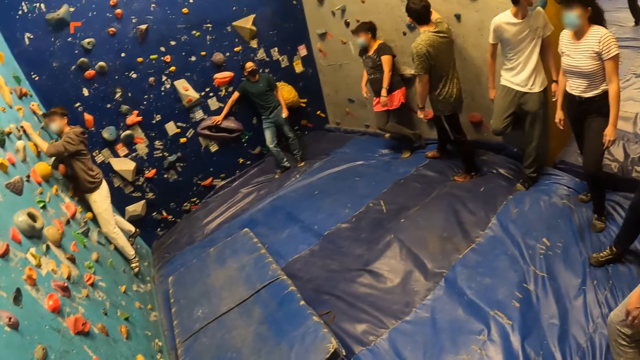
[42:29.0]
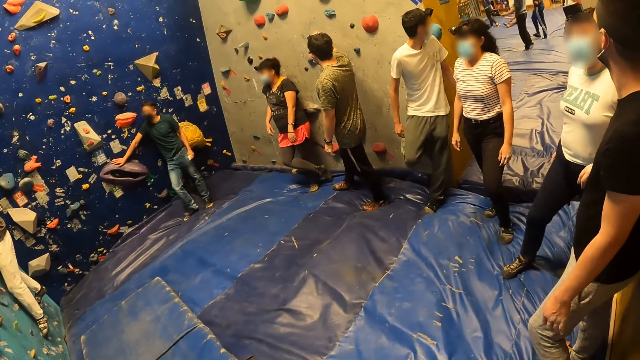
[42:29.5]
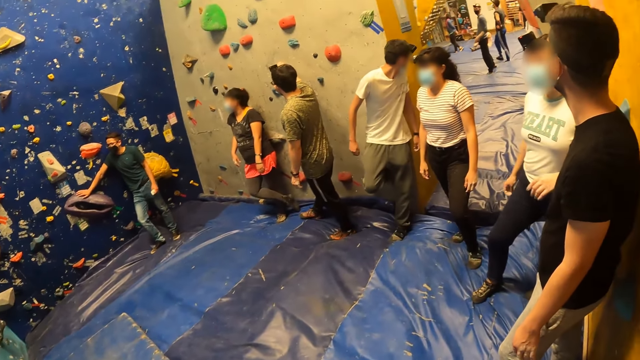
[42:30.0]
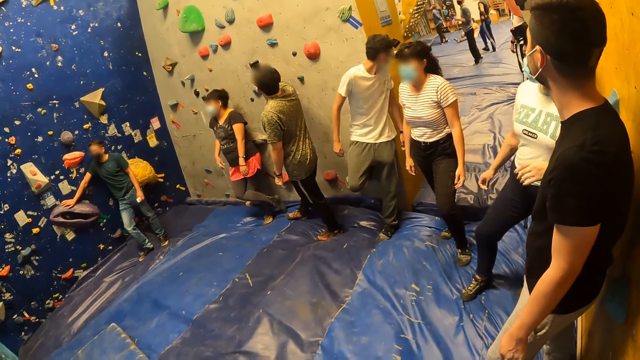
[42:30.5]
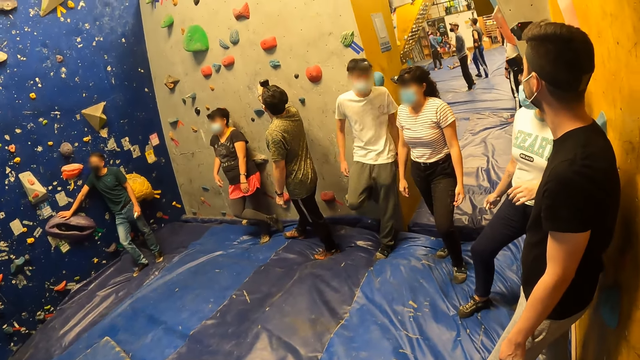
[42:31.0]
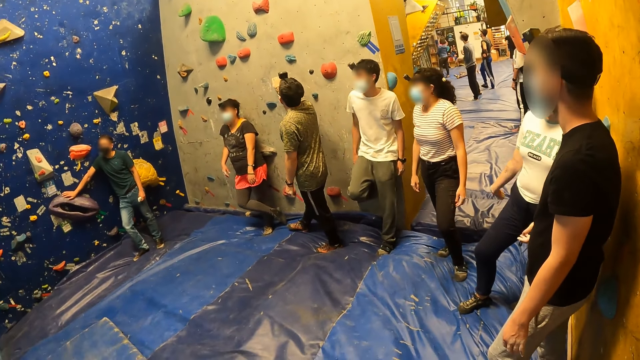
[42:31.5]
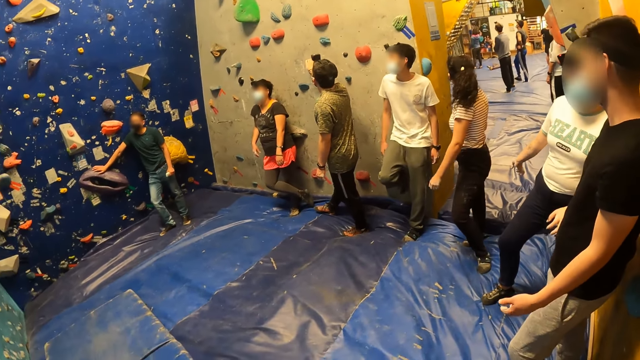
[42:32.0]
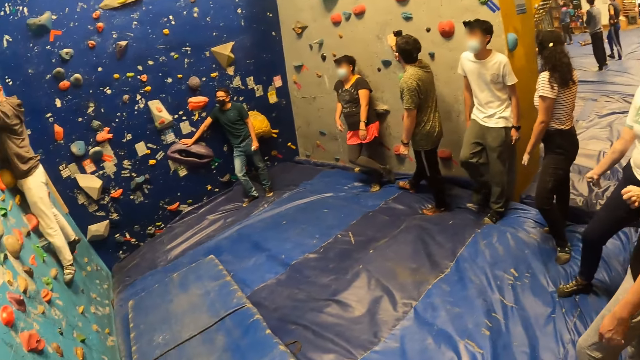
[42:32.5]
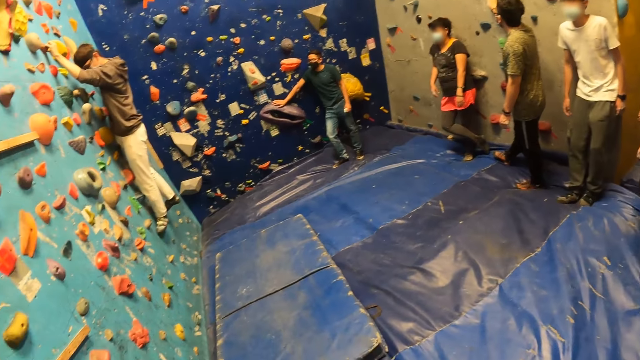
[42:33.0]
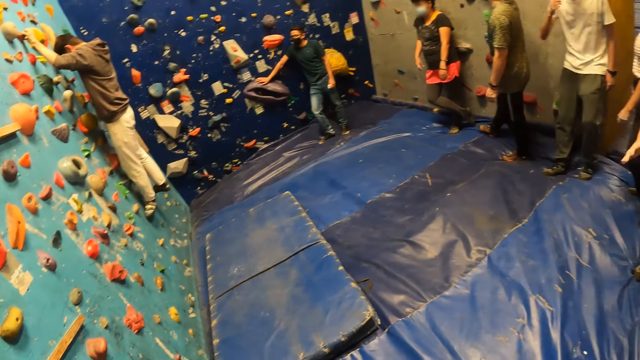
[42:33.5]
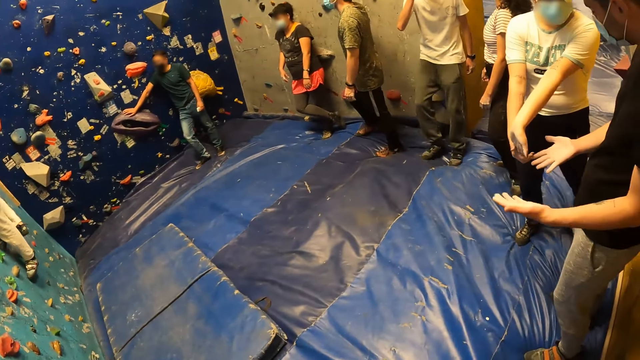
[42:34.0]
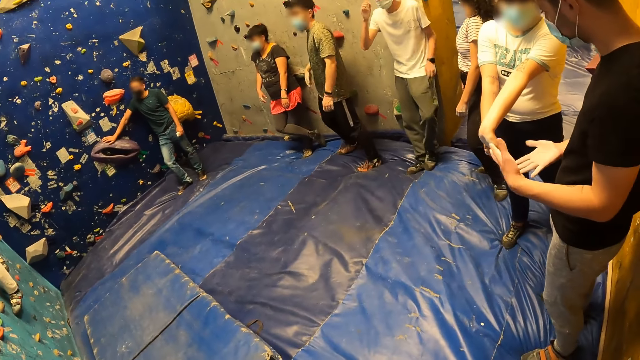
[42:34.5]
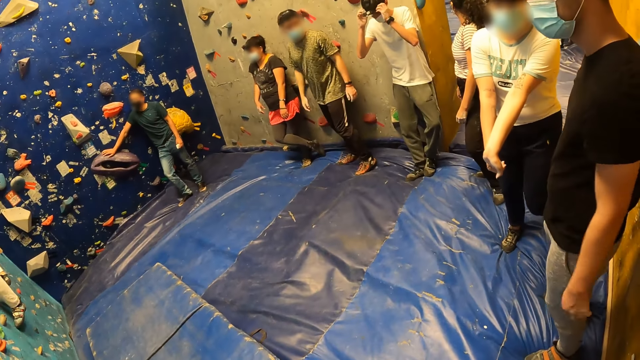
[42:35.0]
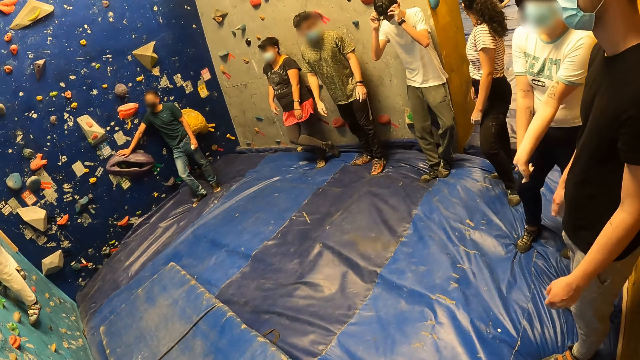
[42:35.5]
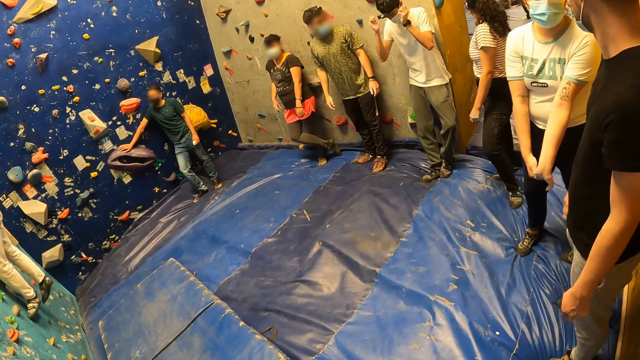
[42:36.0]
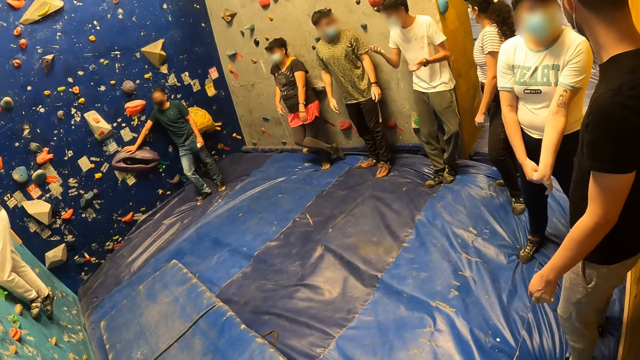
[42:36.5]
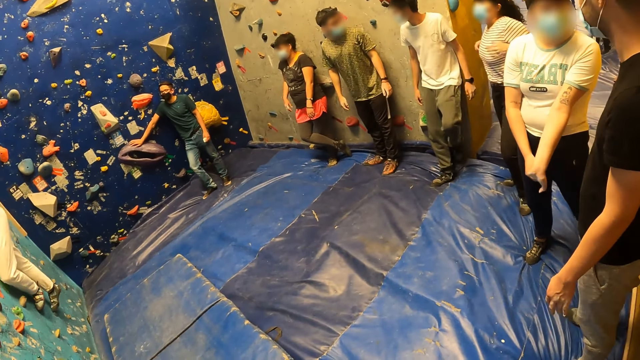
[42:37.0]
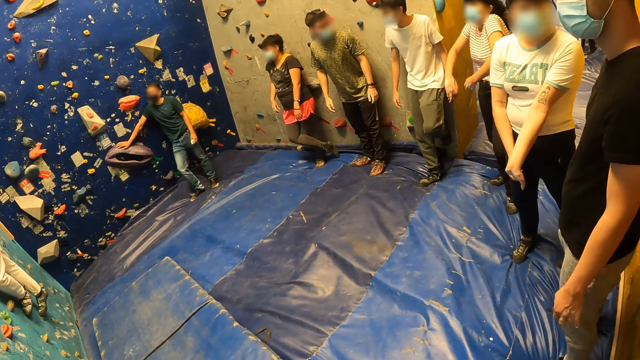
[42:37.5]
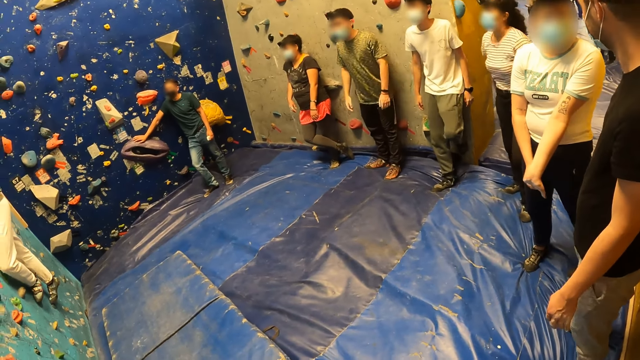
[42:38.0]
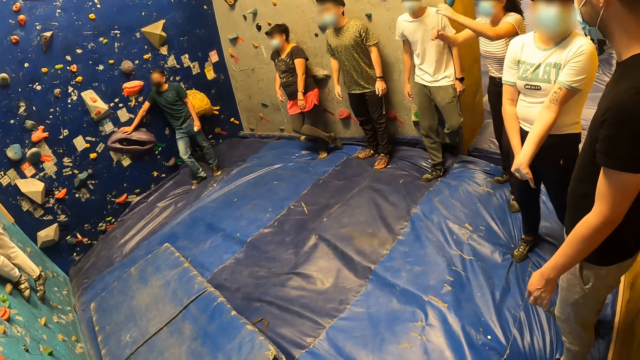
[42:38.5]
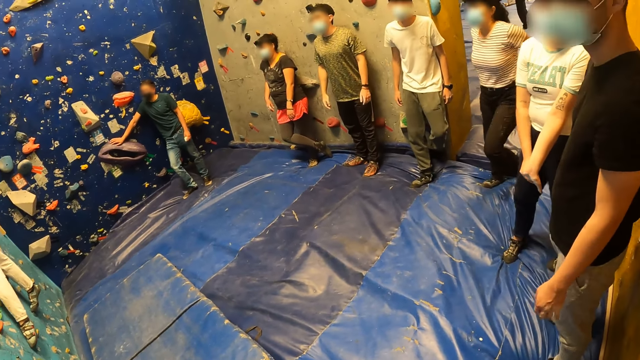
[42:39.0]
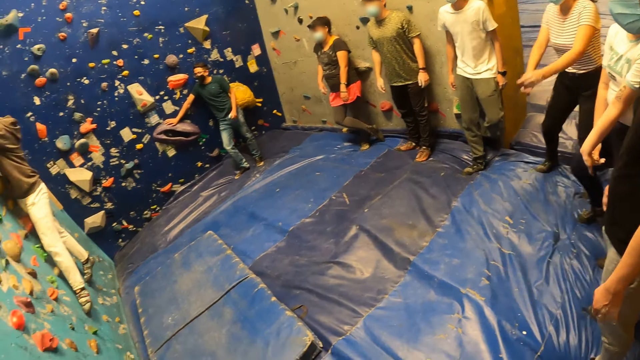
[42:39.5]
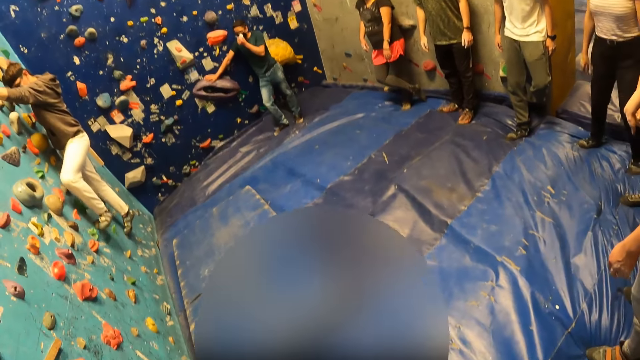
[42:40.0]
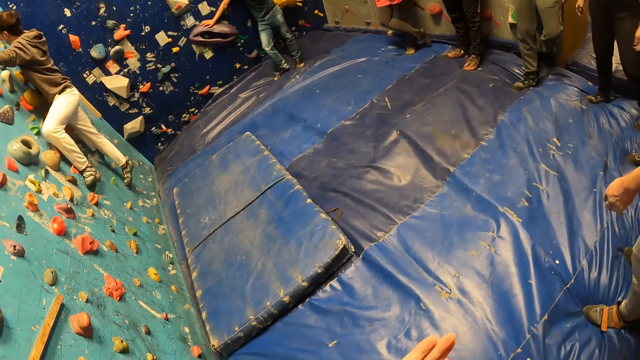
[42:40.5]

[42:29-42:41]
The camera wearer turns around the activity room.

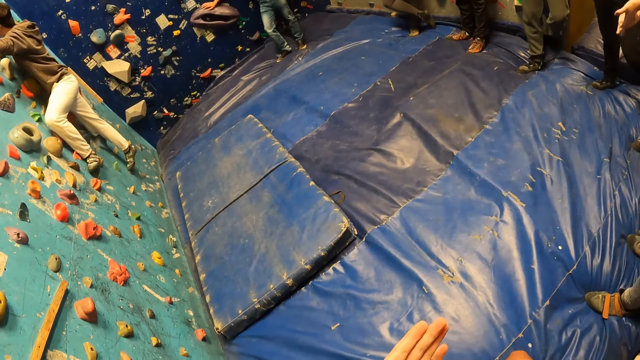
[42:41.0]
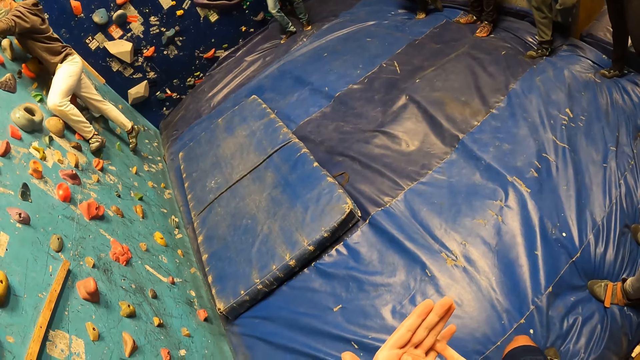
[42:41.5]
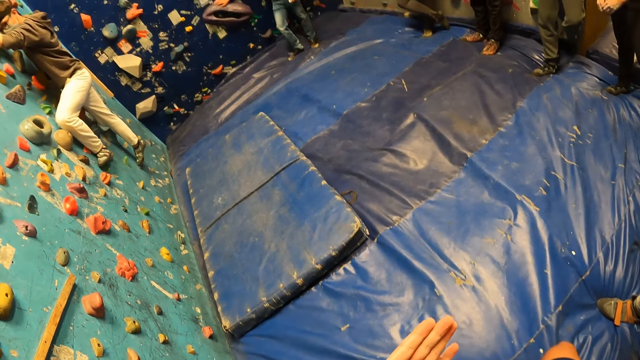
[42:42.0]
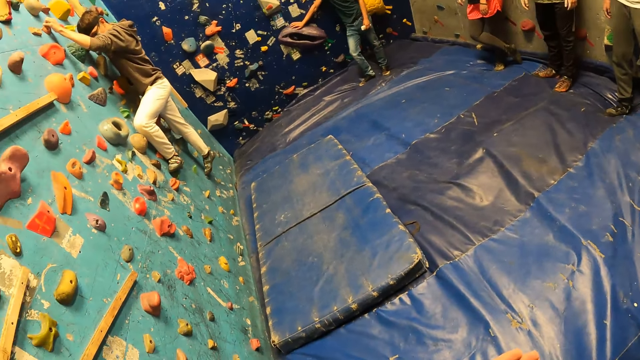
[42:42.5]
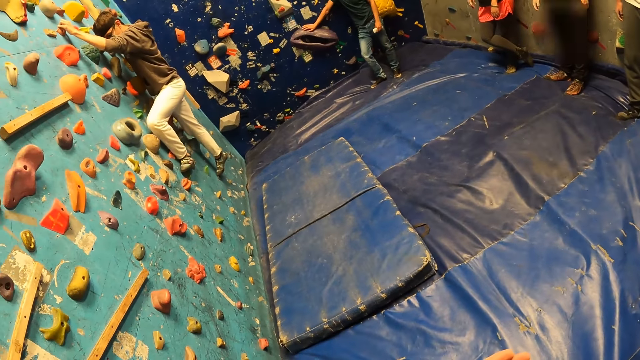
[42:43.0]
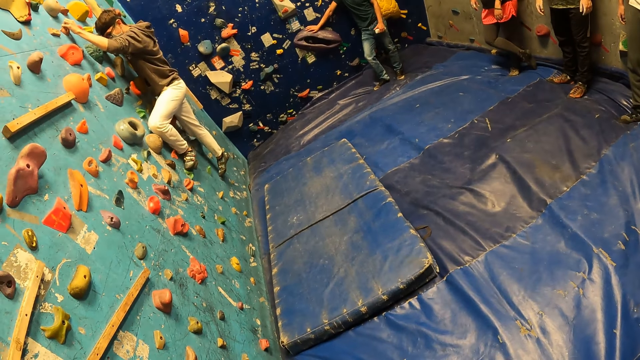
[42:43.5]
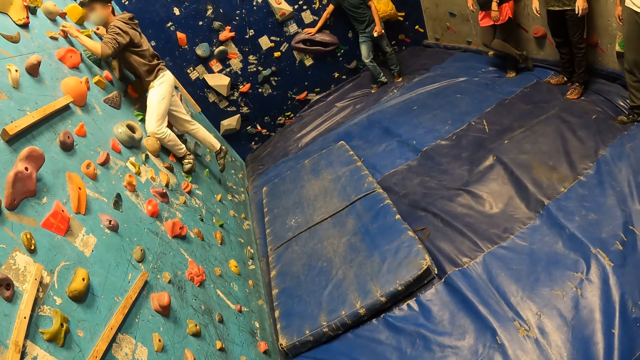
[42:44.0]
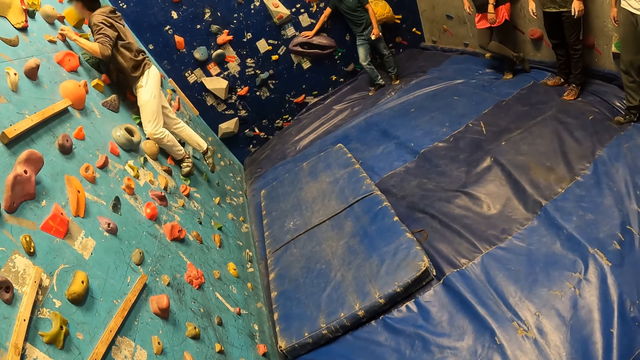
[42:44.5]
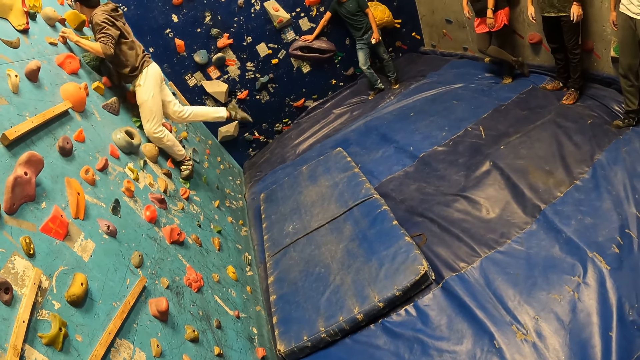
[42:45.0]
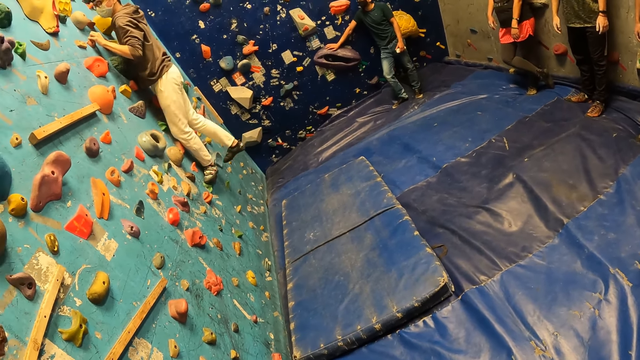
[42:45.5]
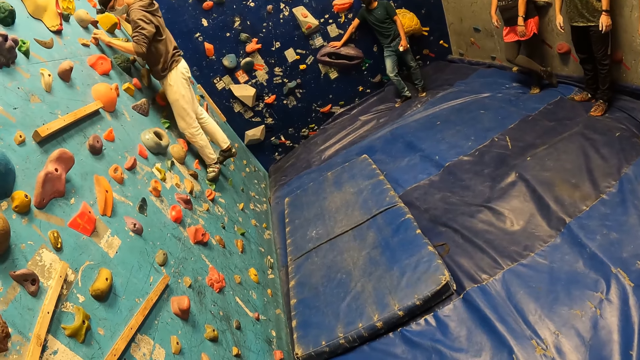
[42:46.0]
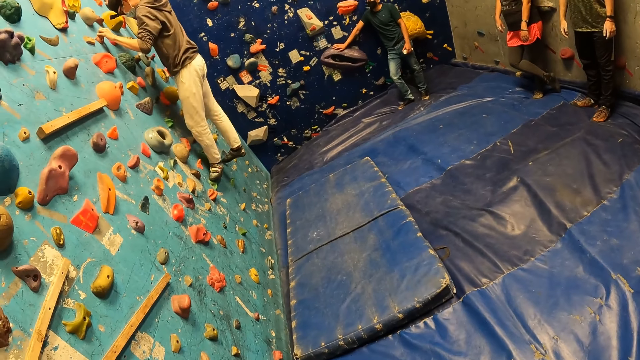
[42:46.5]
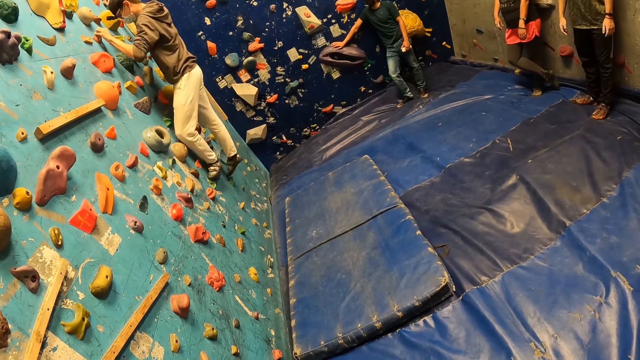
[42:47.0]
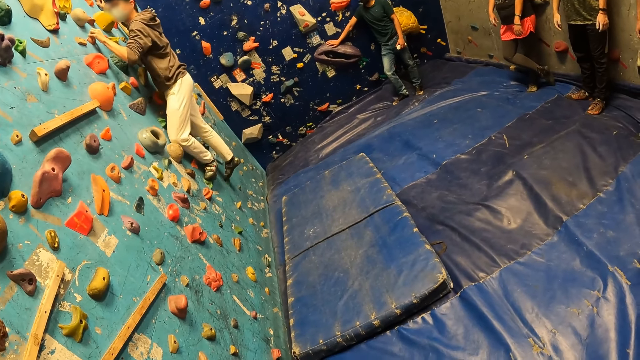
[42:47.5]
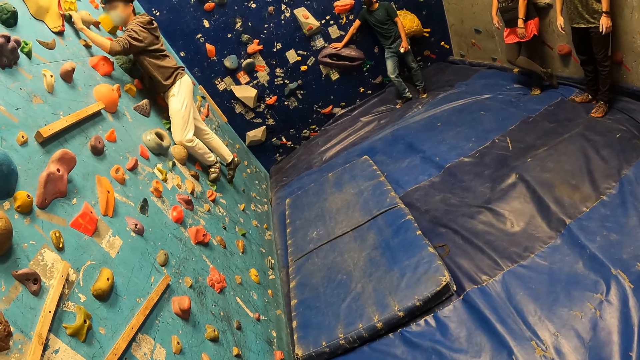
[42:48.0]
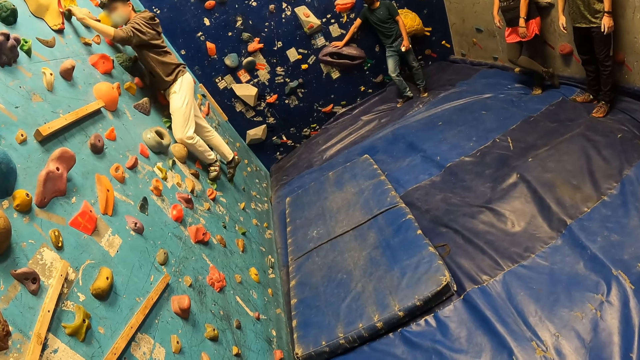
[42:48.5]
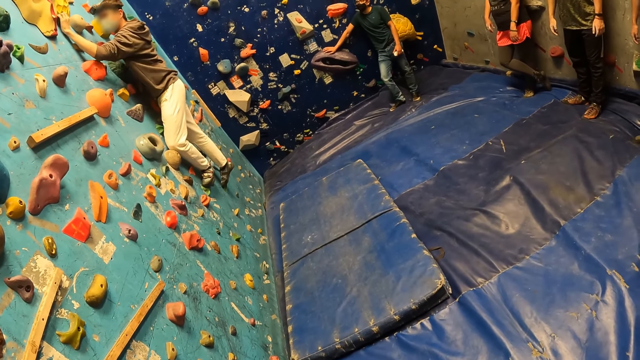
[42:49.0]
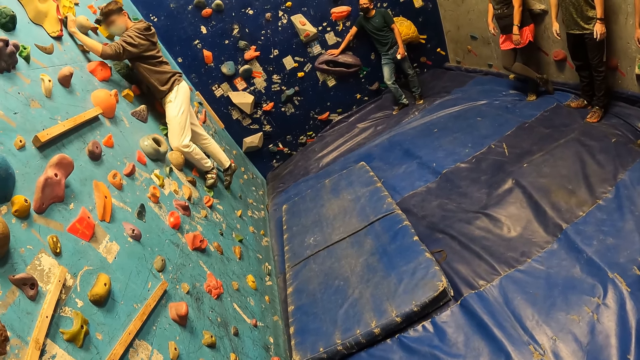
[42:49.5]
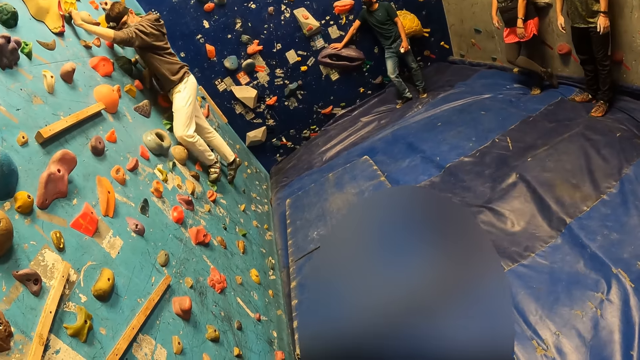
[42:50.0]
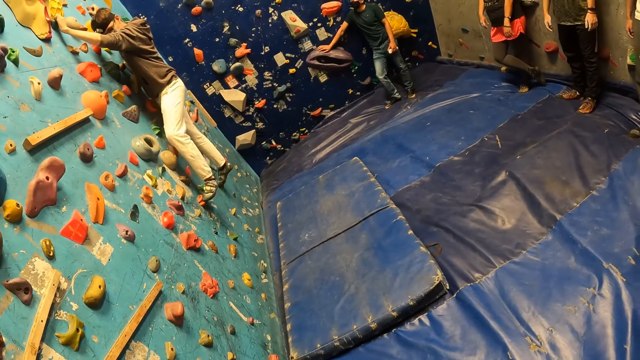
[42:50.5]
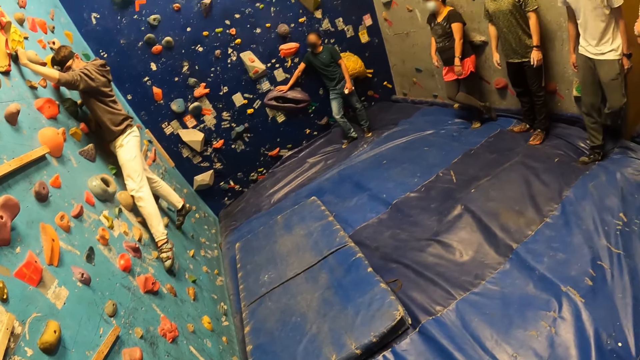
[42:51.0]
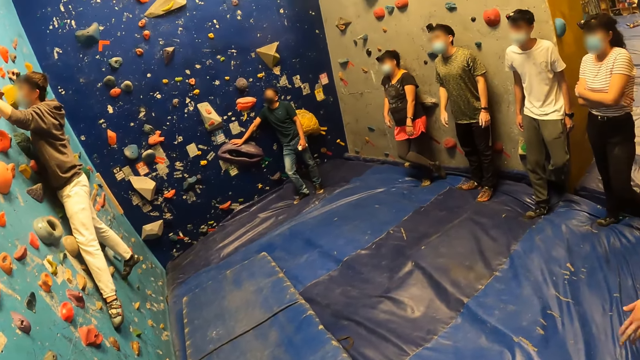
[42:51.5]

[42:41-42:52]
The camera wearer stares at the man's activity.
